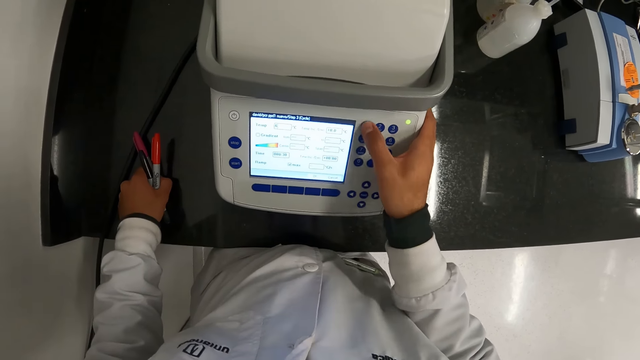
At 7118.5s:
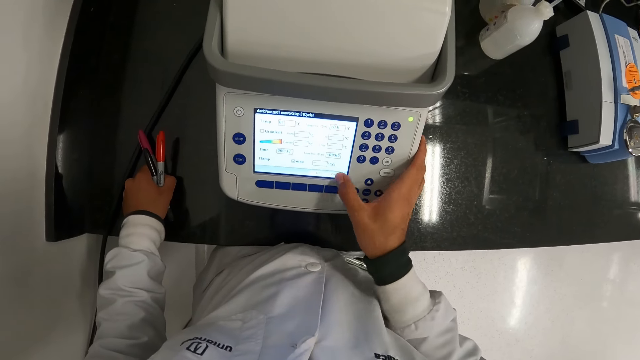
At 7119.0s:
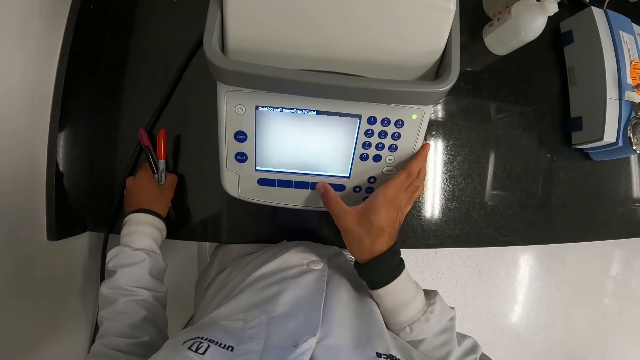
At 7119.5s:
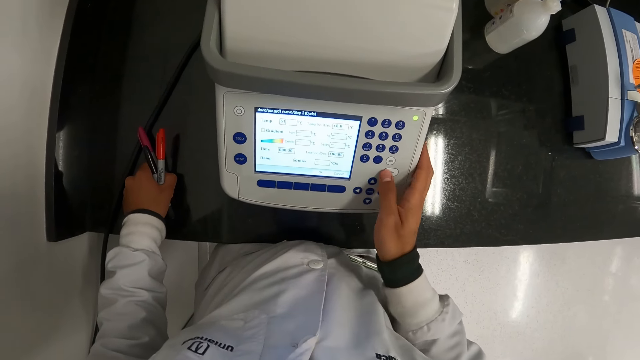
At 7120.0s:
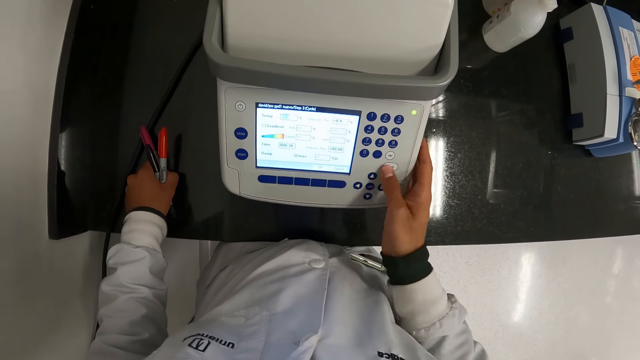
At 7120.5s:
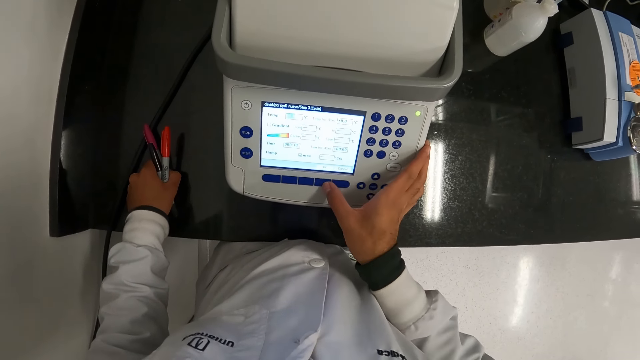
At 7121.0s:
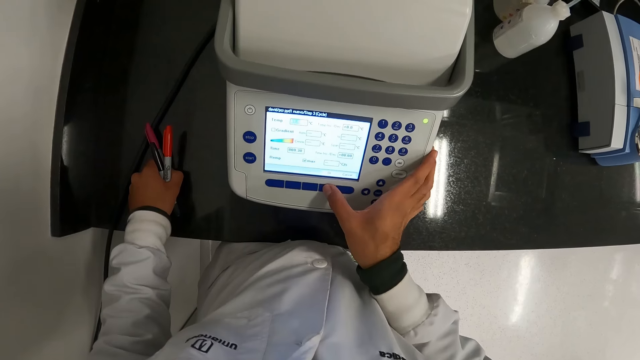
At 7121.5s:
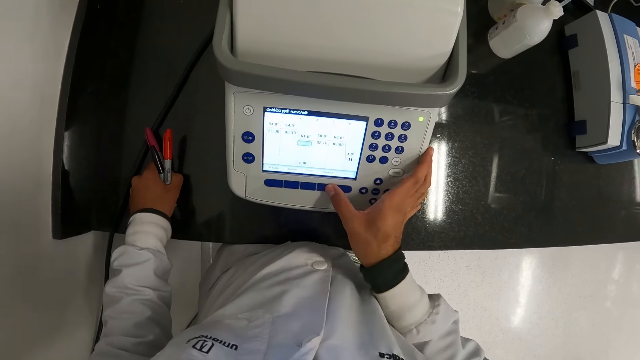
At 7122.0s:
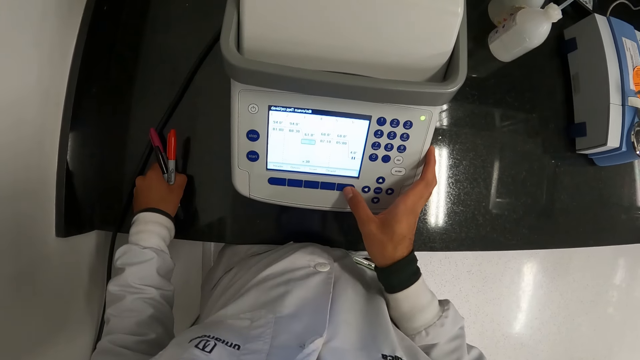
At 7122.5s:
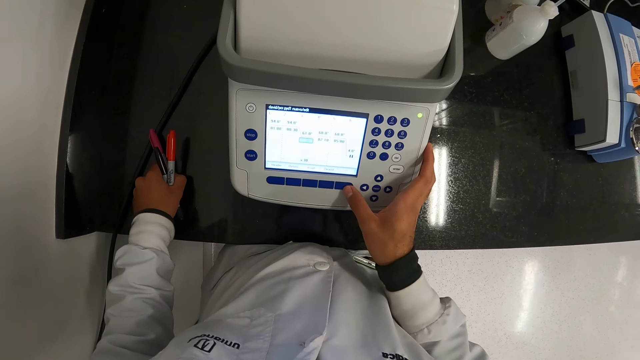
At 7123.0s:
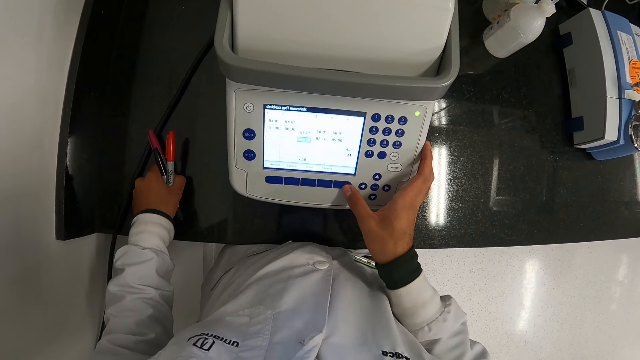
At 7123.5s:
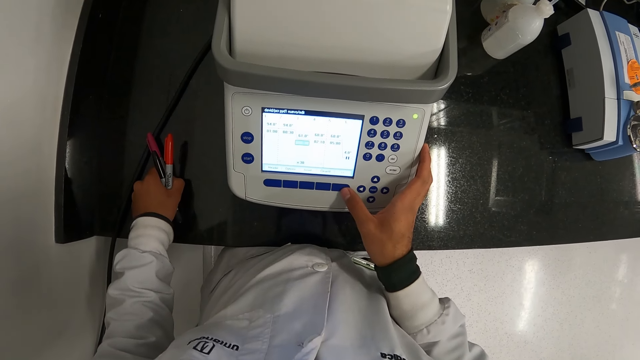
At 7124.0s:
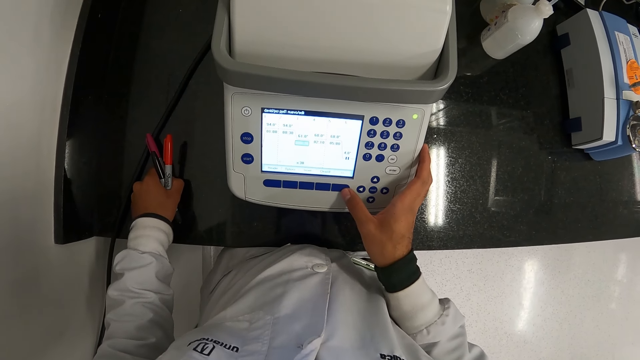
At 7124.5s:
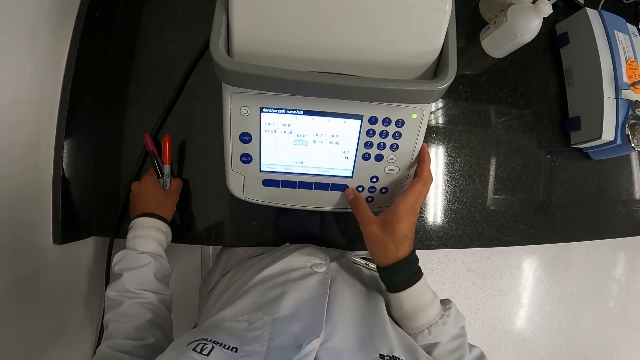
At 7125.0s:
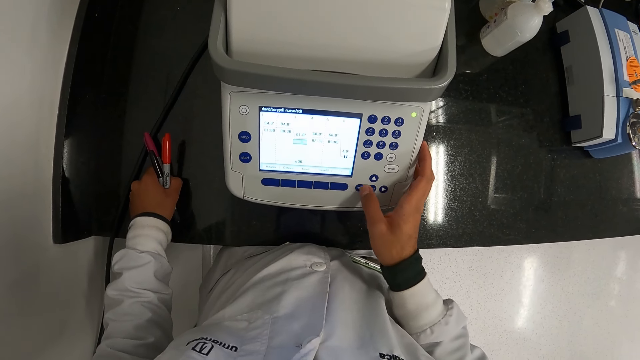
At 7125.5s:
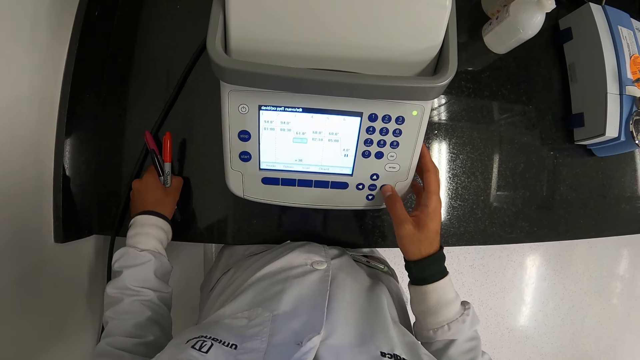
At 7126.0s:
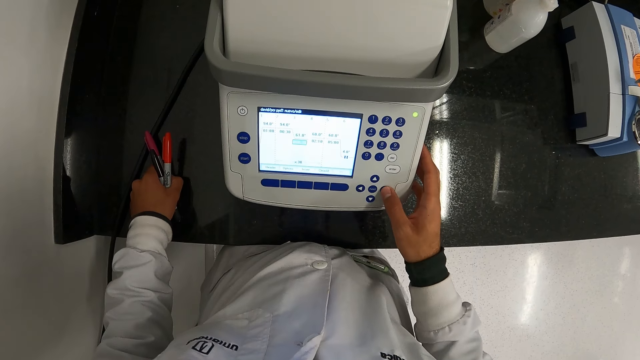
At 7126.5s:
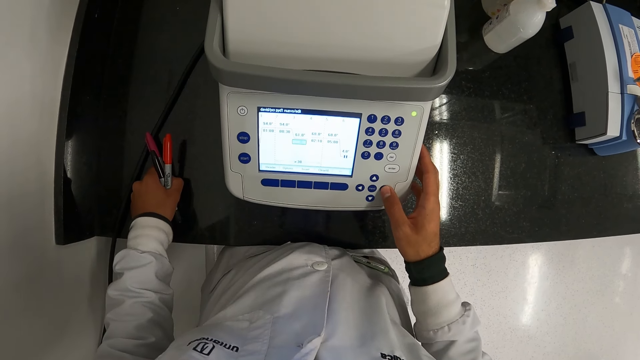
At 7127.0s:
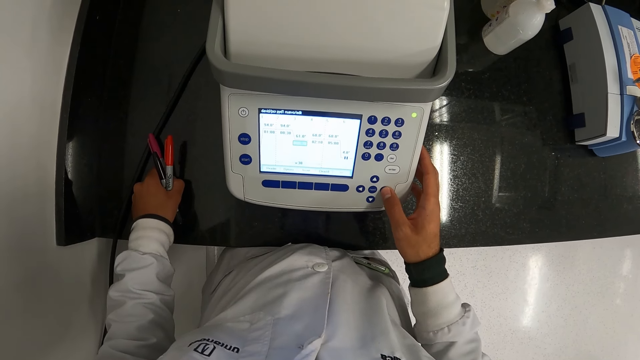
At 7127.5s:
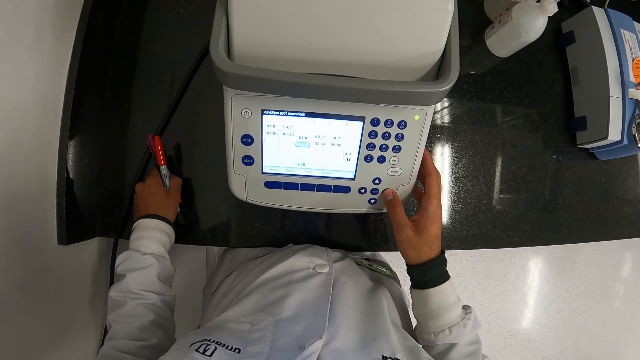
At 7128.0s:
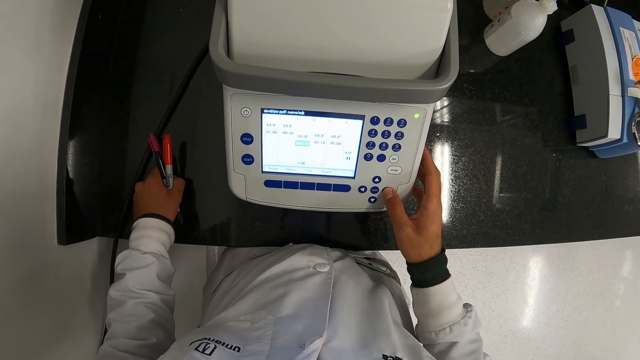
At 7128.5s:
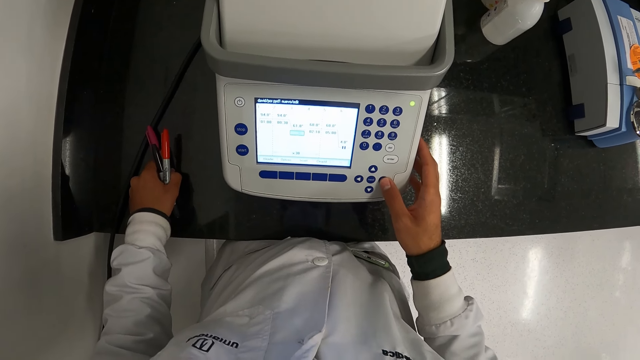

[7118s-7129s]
The camera wearer presses a button of the master cycler with his right hand.

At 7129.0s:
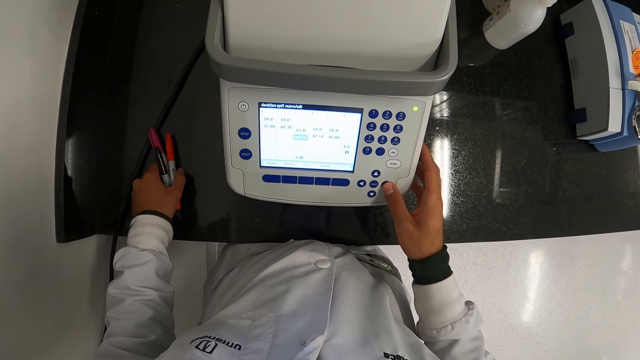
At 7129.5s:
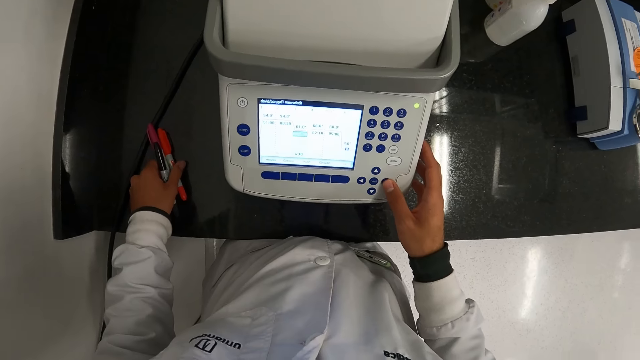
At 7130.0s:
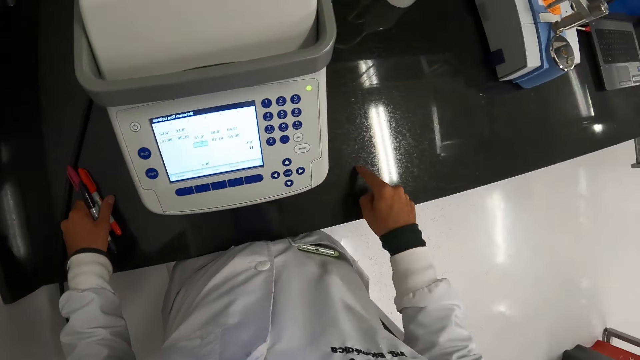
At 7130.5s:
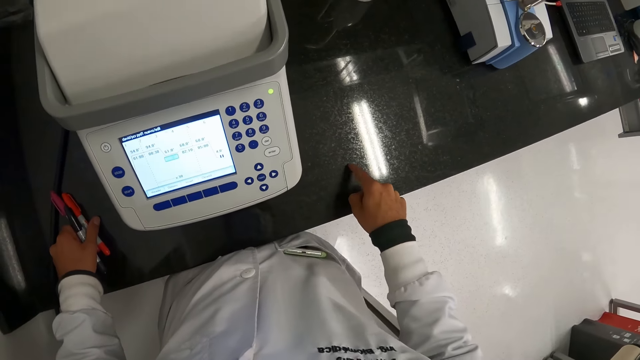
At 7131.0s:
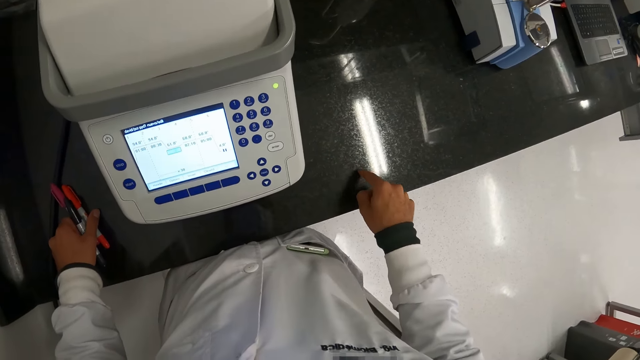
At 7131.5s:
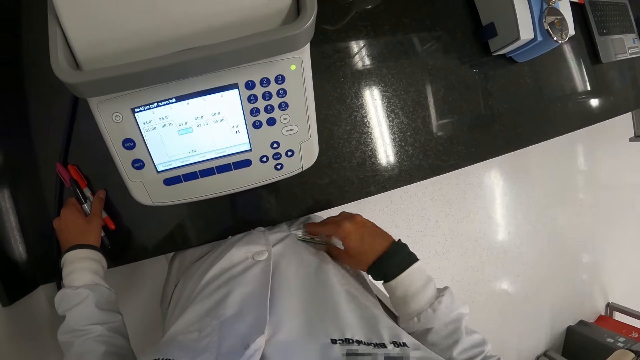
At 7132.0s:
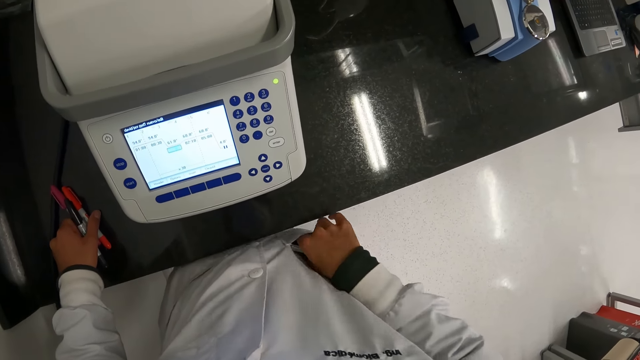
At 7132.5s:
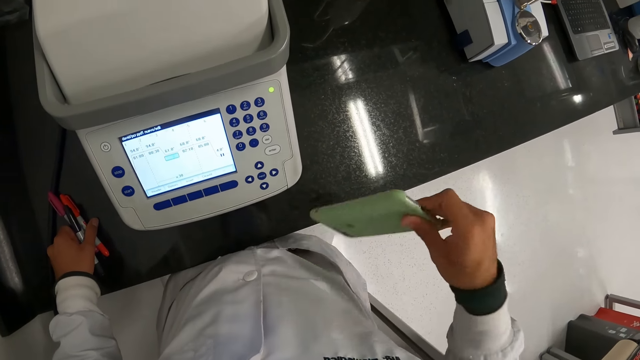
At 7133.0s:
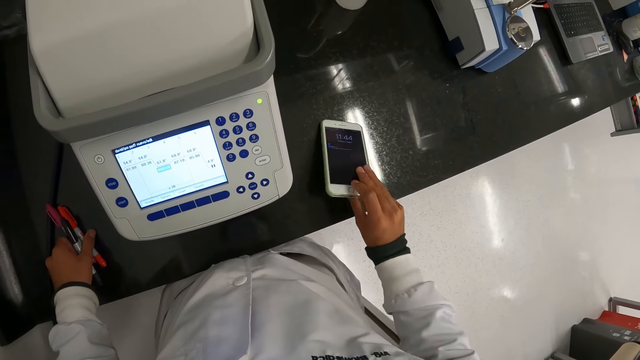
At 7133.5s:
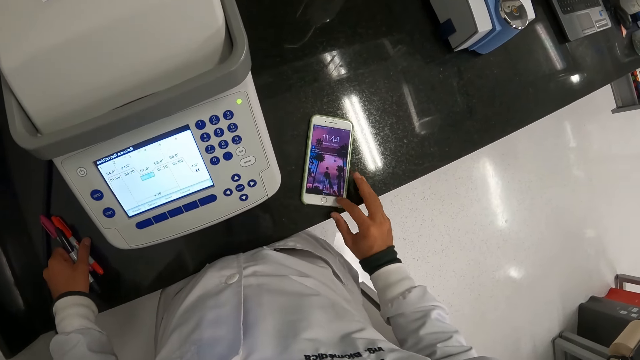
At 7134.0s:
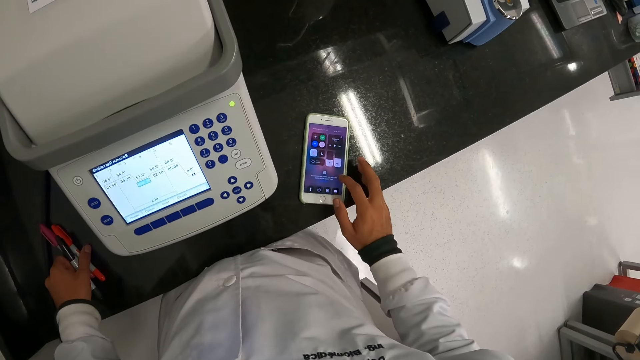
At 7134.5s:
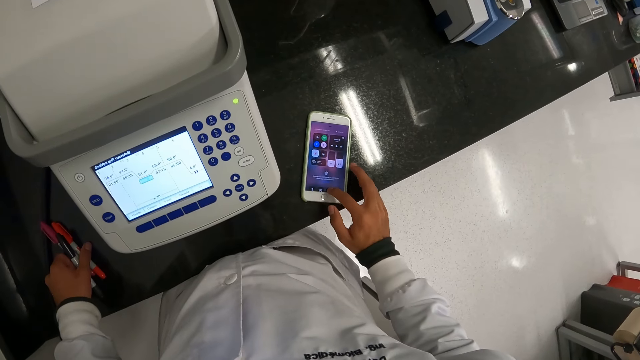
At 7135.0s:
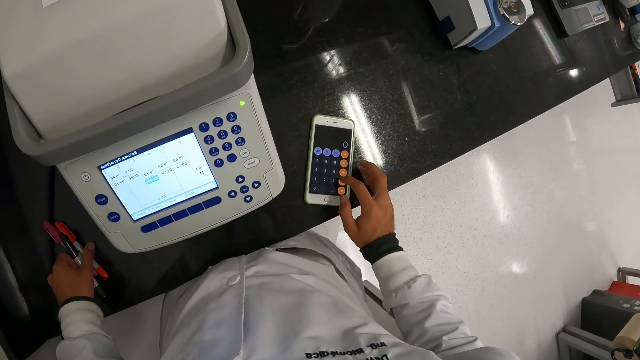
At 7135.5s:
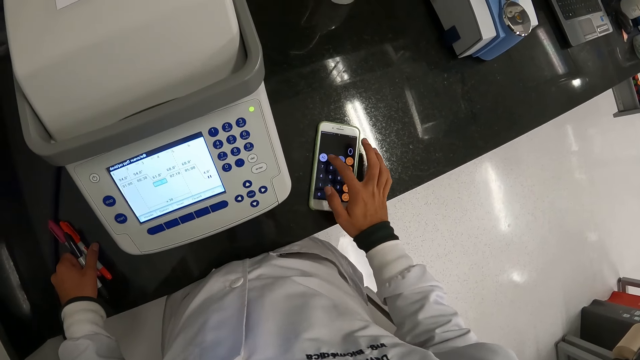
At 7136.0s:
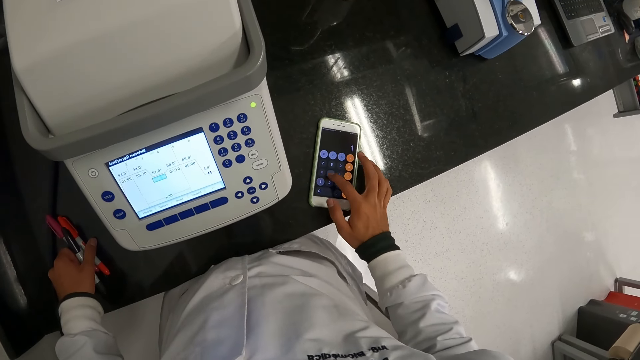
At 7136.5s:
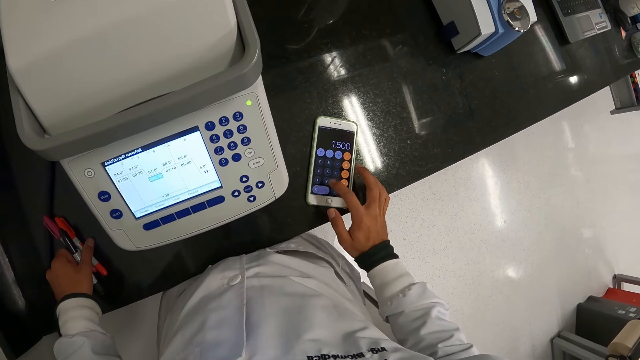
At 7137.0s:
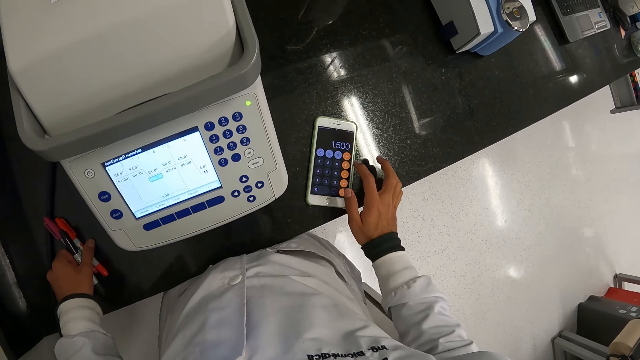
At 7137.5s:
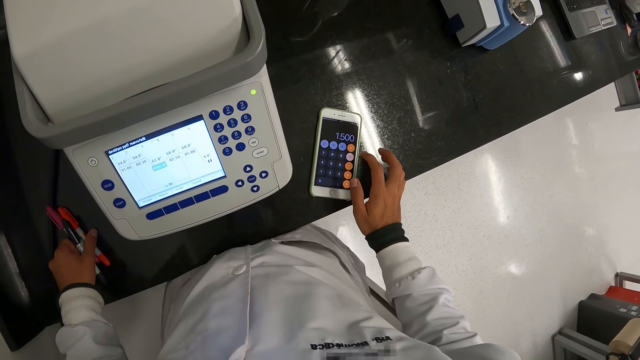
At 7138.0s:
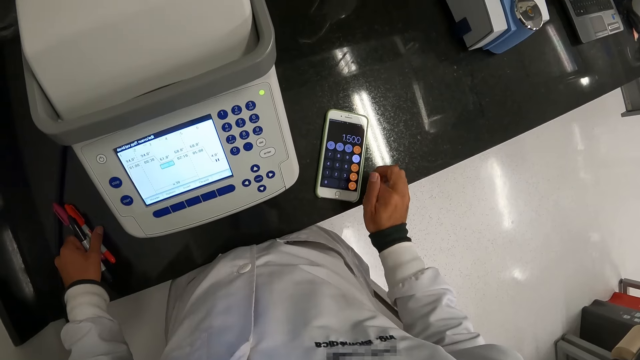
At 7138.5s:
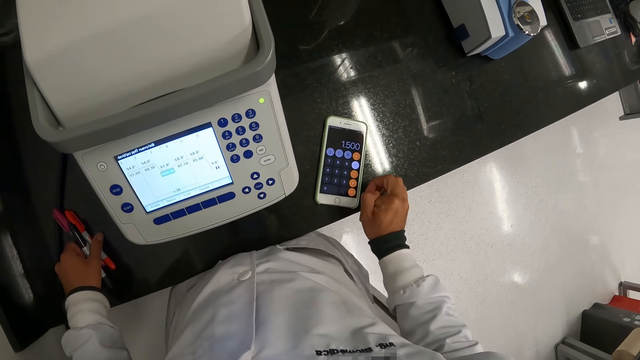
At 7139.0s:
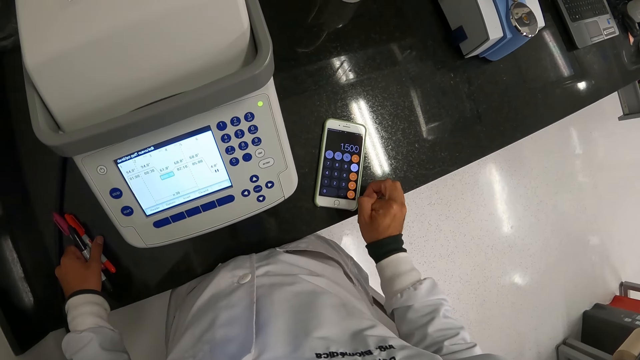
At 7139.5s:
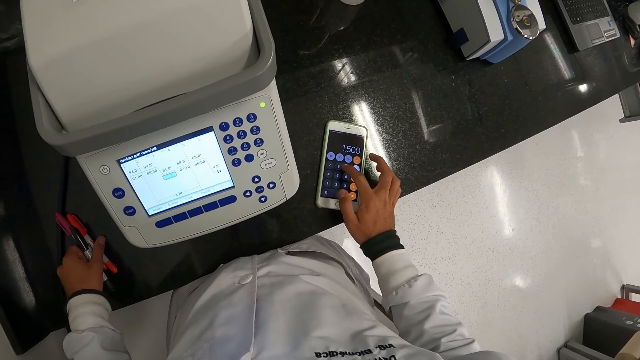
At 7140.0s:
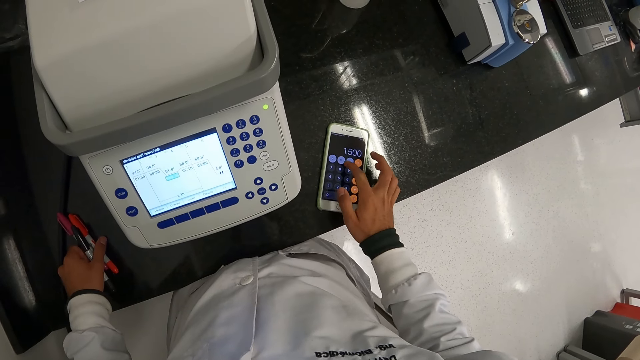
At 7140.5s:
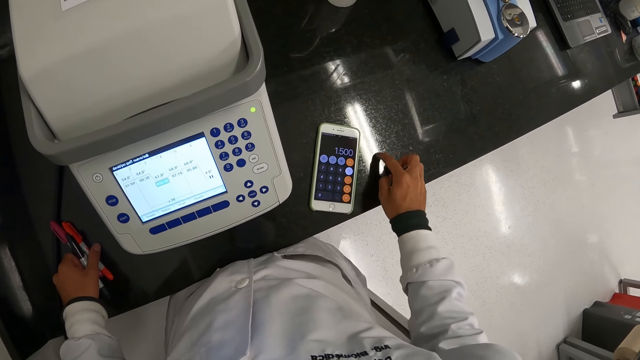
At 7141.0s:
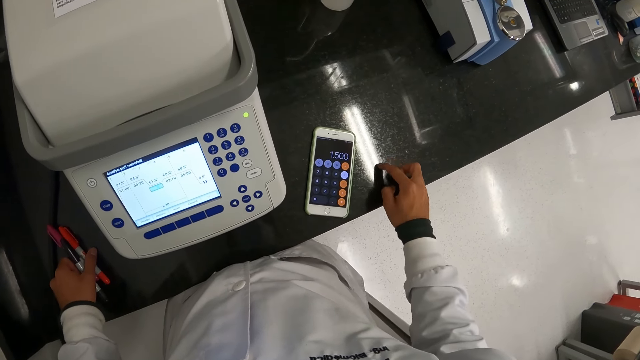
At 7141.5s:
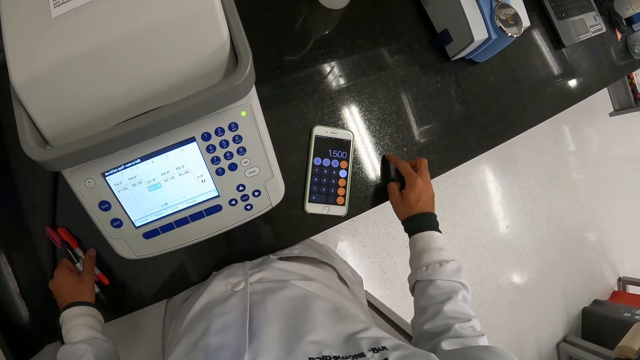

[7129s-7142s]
The camera wearer moves his right finger on the work table. He picks a phone from his laboratory coat pocket with his right hand. He places the phone on the work table with his right hand. He presses the phone on the work table with his right hand. He moves his right finger on the work table.
